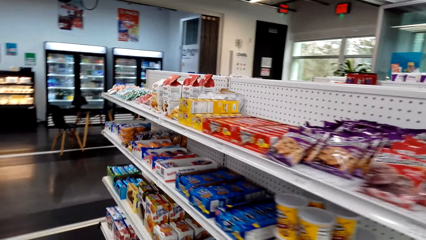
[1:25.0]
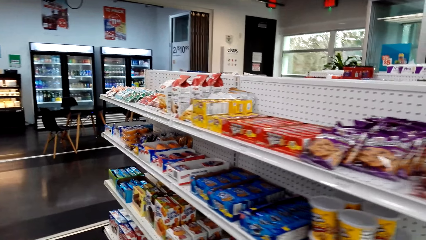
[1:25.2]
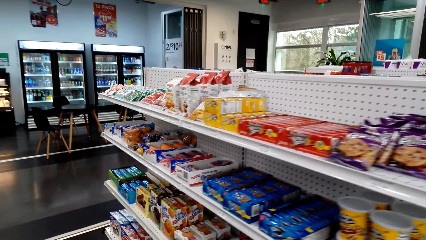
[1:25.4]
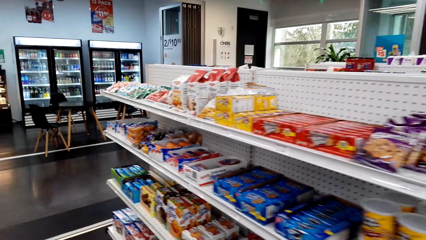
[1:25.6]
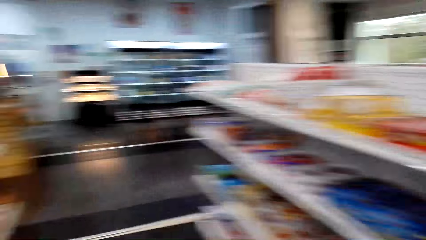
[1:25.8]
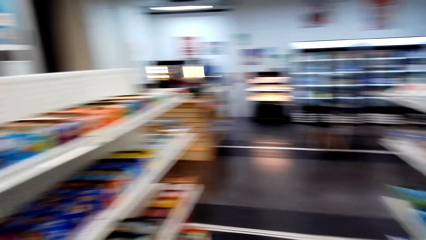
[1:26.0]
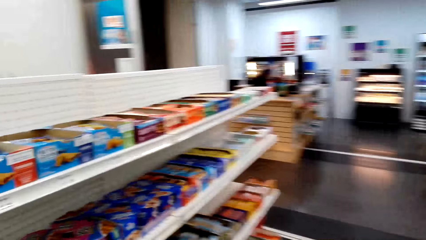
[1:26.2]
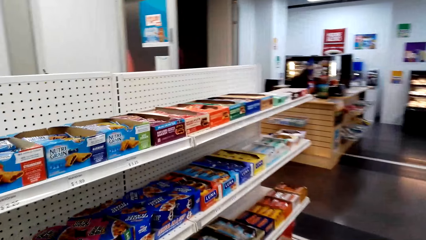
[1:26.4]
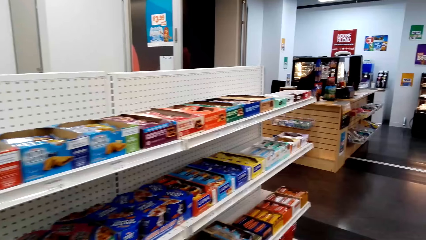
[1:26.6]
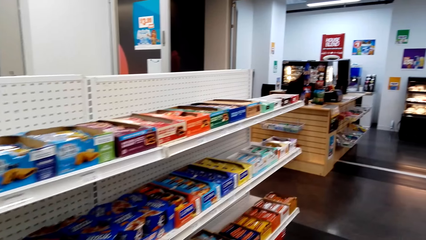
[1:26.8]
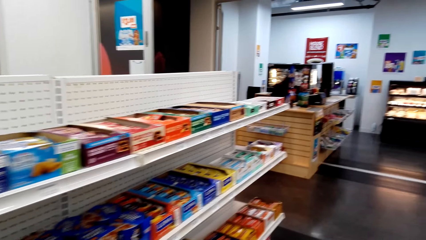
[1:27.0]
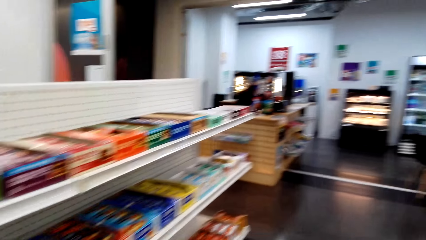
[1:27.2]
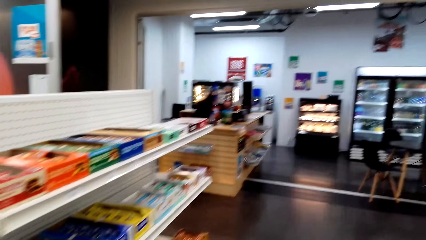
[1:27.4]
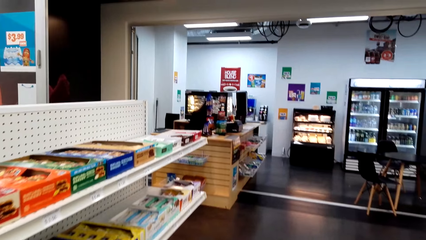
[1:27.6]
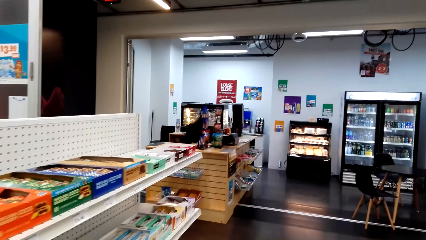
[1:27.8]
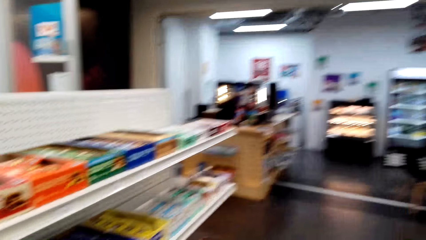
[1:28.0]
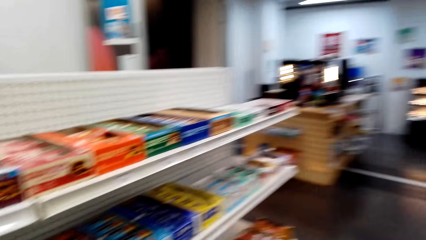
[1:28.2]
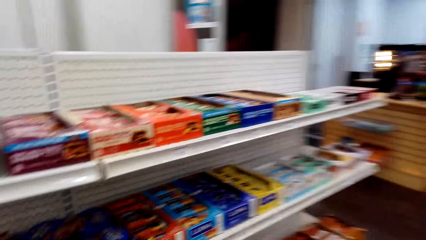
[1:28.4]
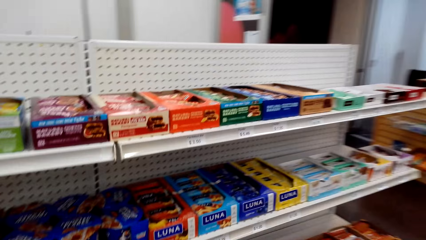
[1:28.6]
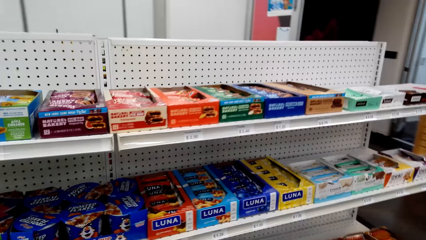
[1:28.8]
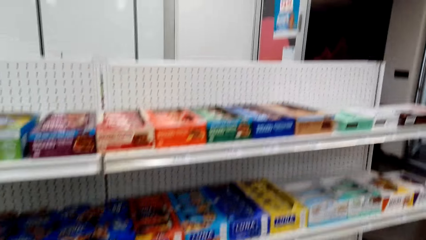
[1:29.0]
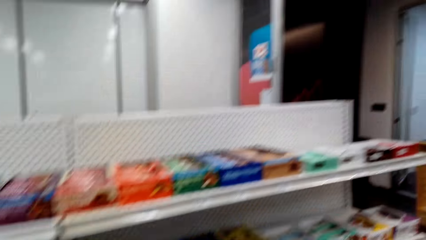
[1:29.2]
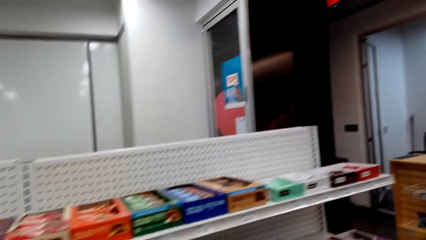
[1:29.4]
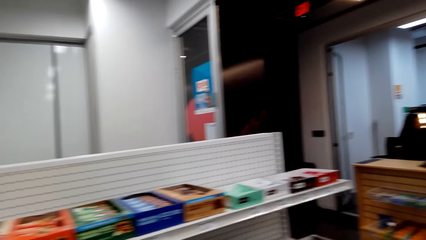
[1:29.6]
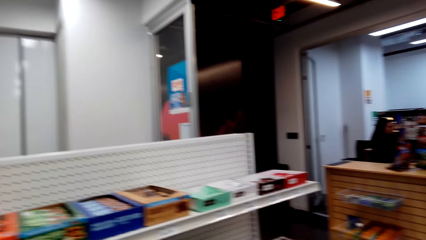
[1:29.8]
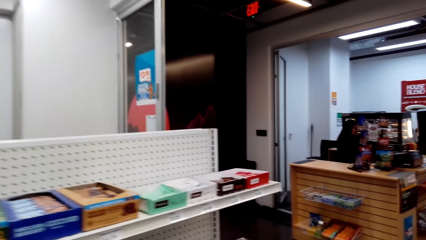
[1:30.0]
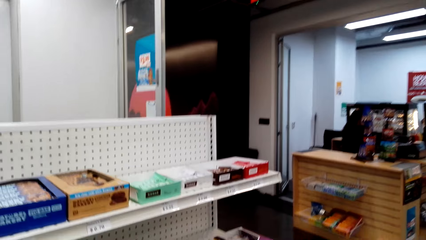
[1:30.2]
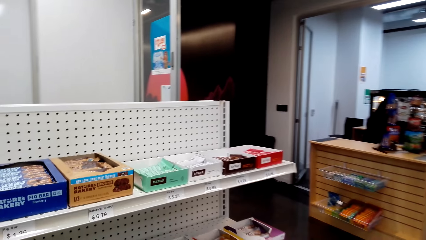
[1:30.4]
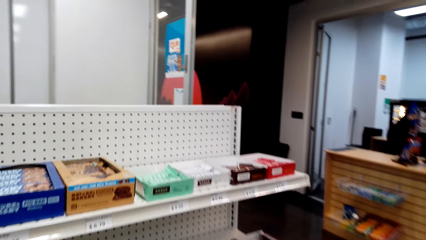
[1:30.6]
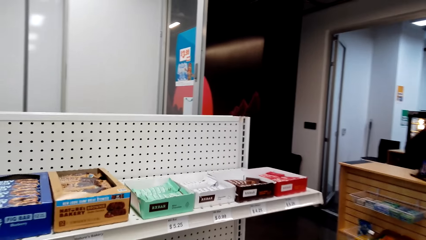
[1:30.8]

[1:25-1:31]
The camera wearer walks through the shelves.

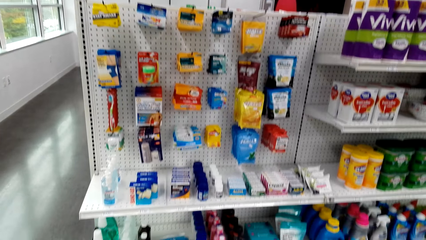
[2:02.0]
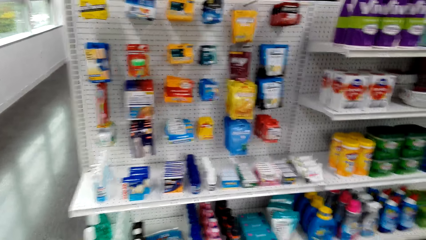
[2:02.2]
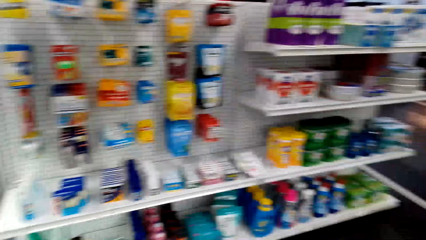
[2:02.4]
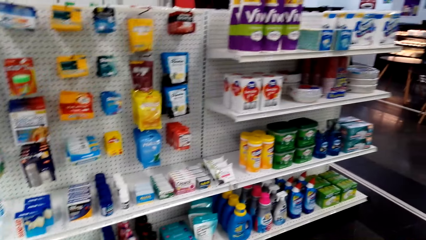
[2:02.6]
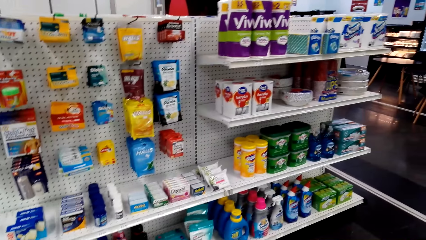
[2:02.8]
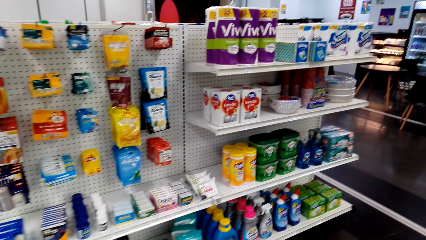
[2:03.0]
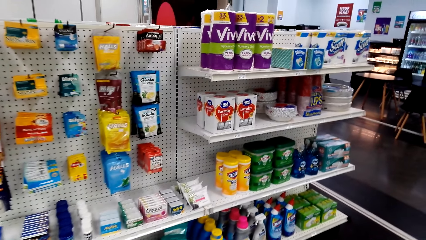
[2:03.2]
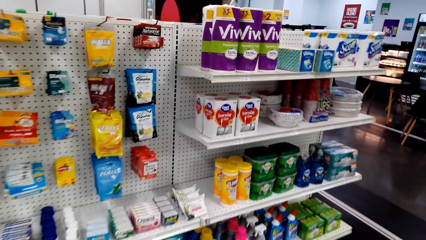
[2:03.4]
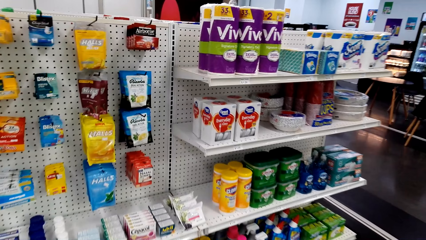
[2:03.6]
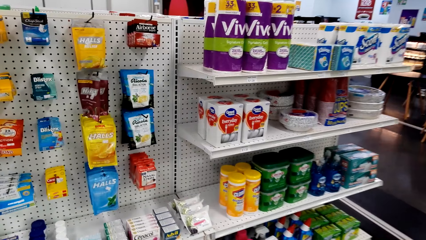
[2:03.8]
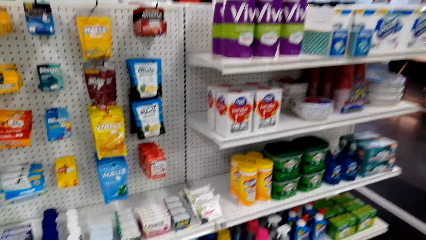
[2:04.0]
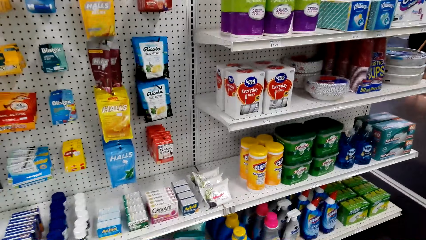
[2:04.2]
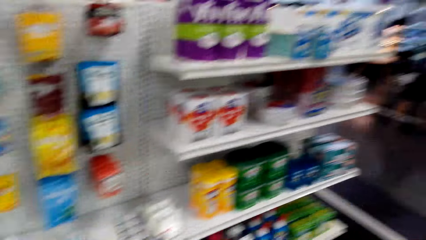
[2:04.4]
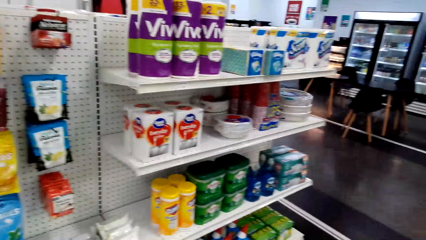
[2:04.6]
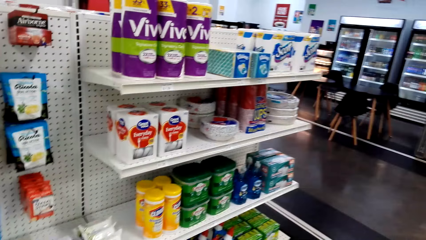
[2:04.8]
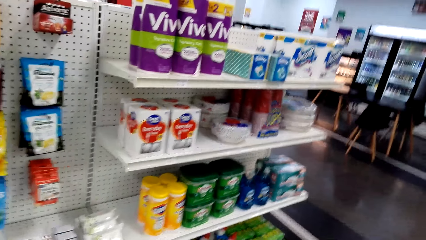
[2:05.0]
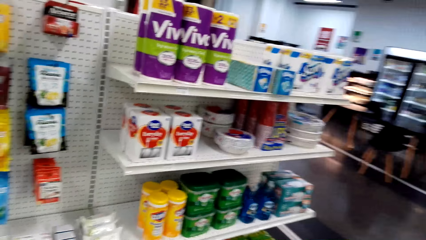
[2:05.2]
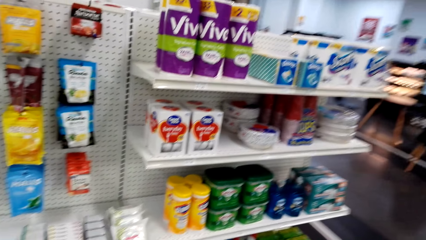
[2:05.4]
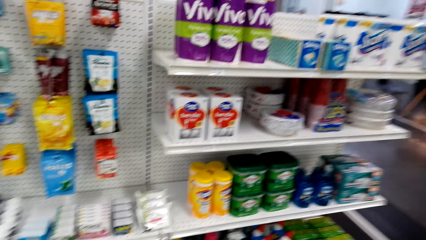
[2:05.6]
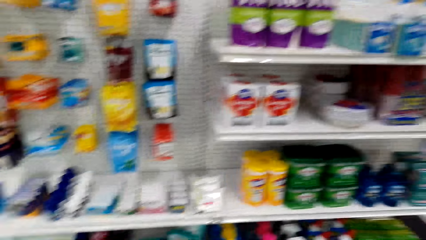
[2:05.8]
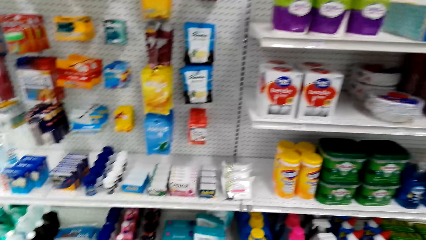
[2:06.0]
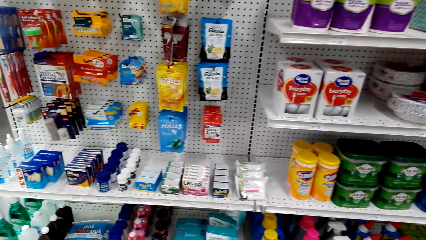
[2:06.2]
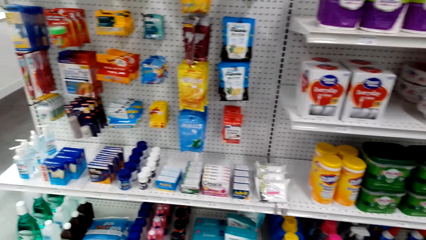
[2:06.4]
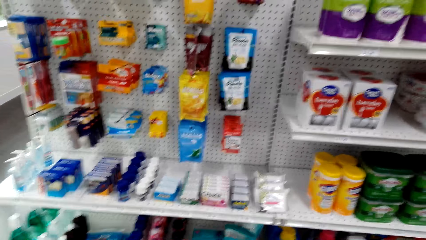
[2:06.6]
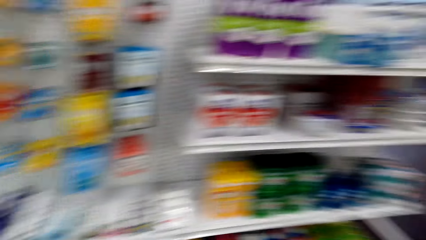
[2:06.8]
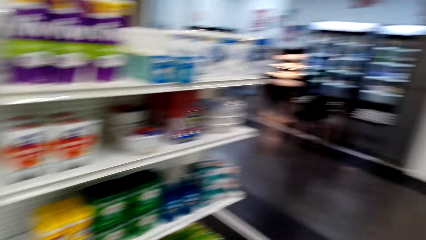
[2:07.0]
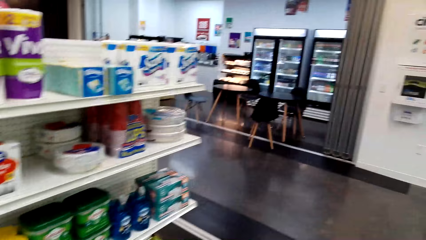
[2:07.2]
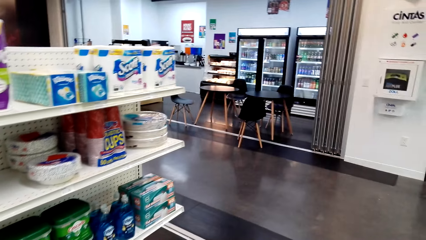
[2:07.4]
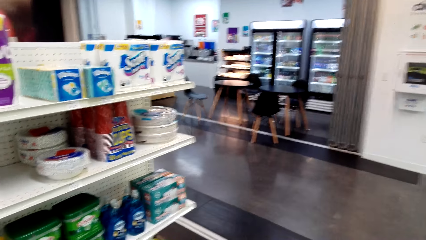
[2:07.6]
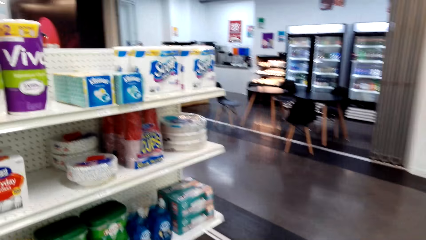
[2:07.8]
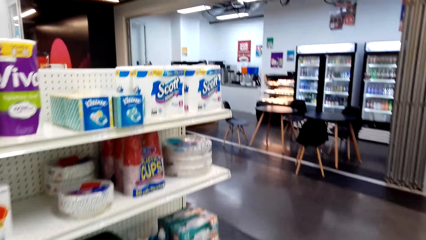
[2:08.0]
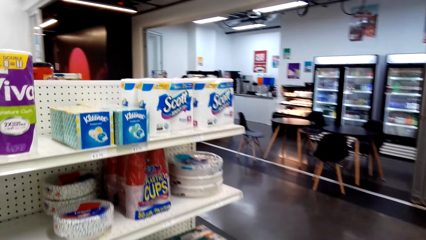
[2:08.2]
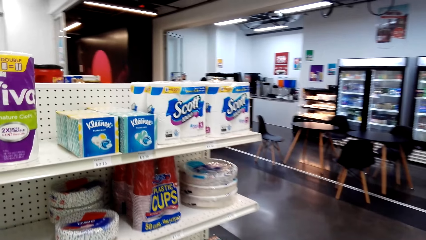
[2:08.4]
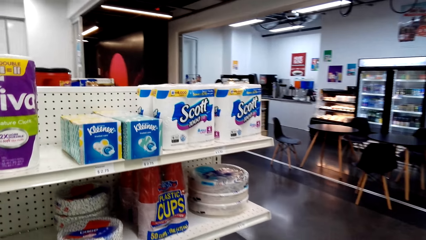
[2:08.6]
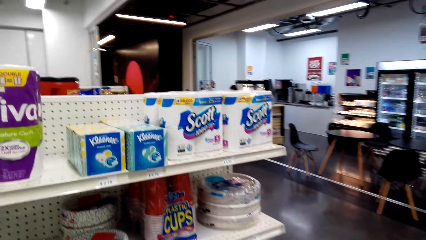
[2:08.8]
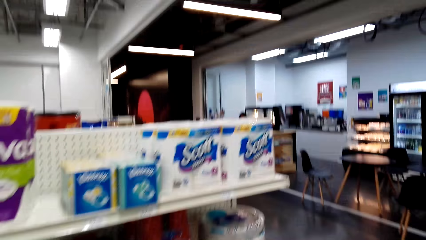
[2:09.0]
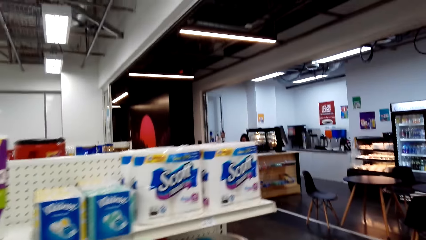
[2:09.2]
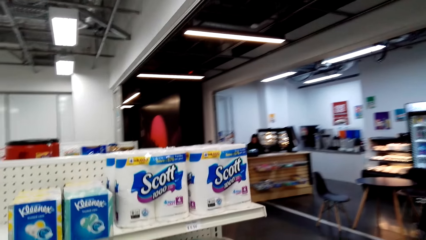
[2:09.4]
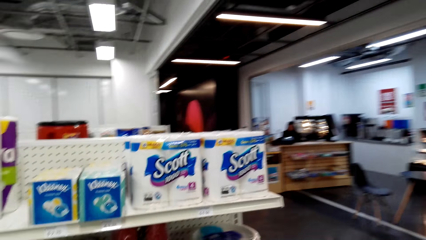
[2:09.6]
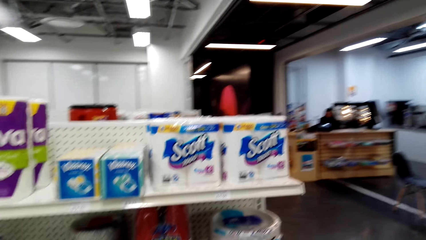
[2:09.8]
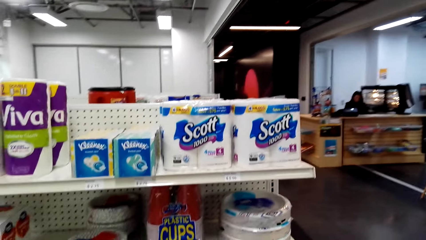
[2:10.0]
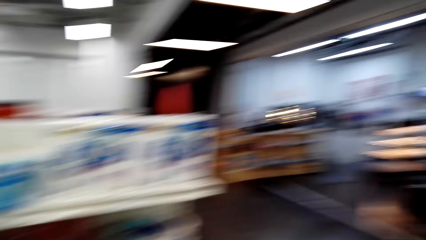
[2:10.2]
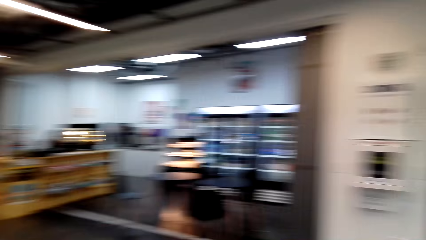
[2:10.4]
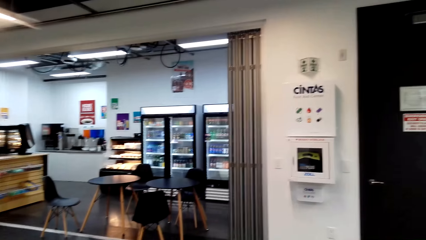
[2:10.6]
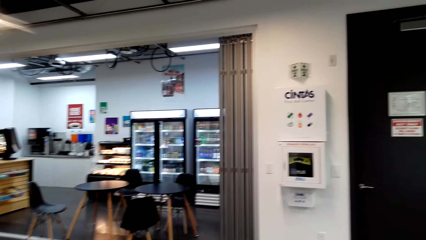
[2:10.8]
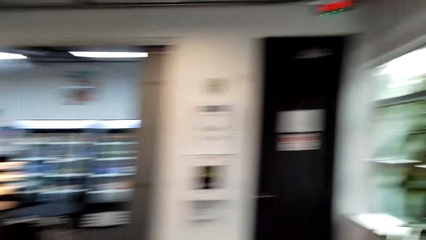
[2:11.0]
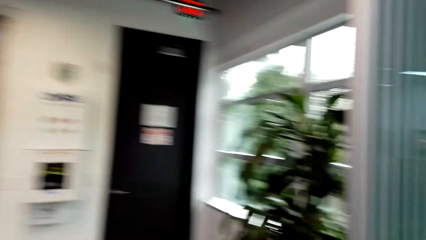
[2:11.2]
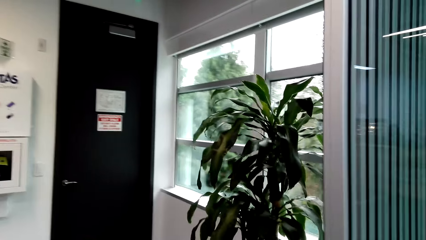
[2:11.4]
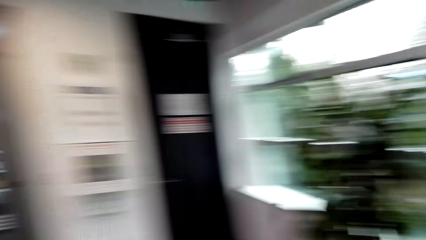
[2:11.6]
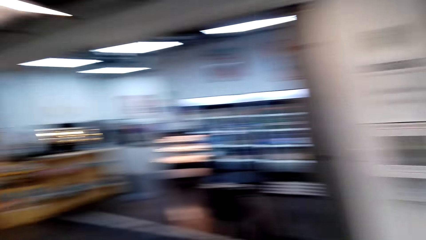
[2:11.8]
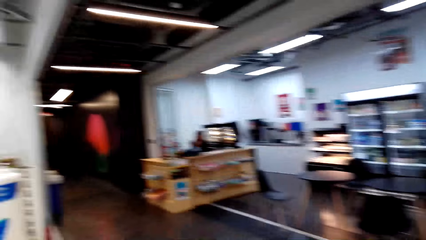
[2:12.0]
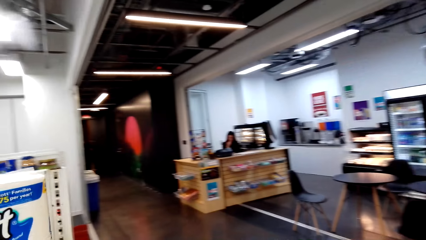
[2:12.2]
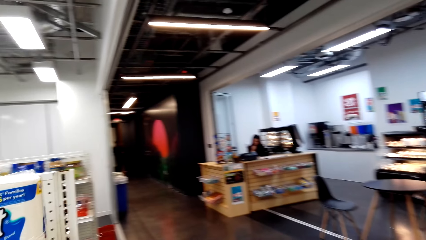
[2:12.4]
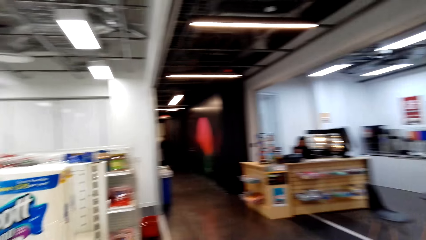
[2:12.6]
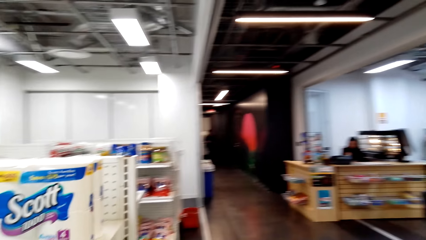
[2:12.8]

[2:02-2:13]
The camera wearer stops at a shelf. They walk around the store.
